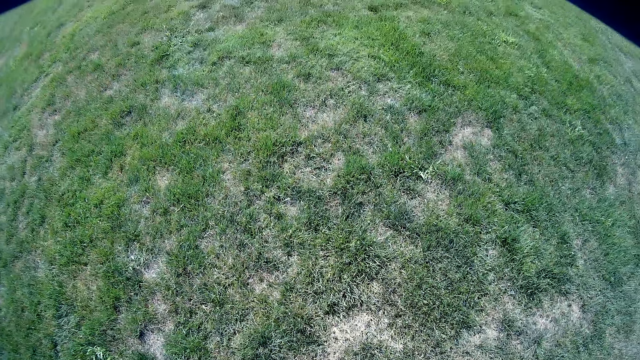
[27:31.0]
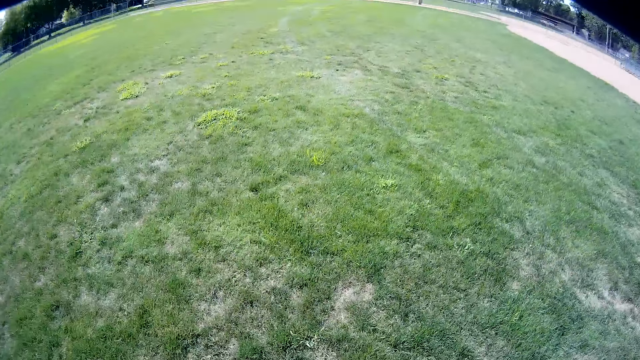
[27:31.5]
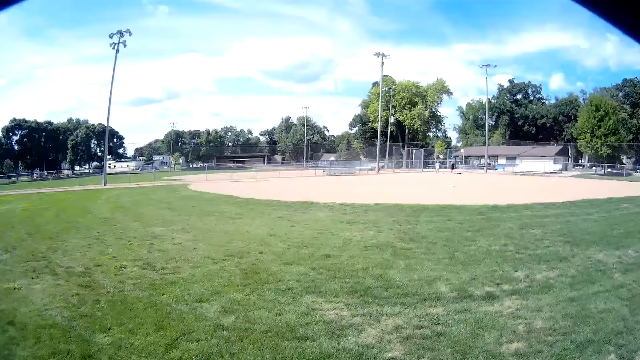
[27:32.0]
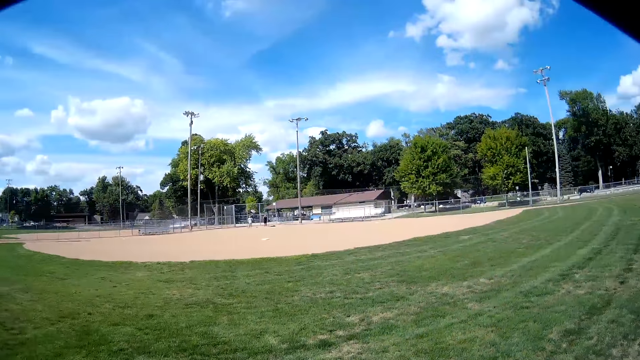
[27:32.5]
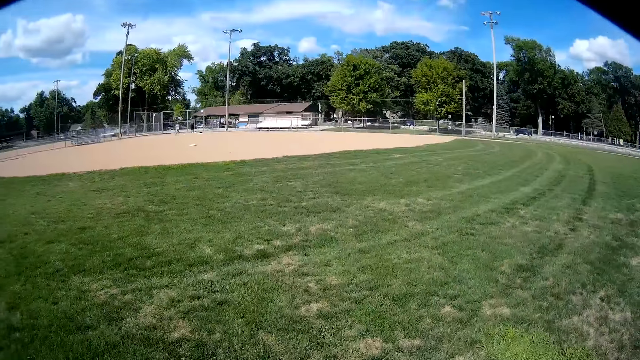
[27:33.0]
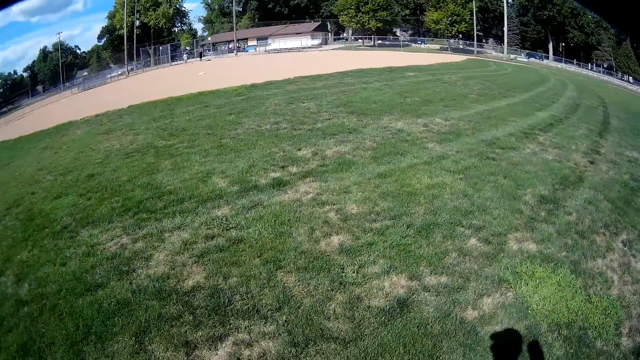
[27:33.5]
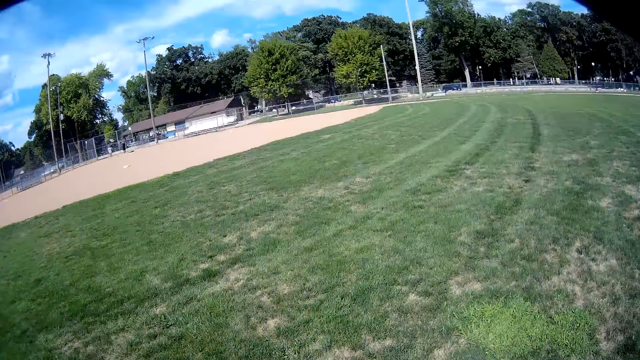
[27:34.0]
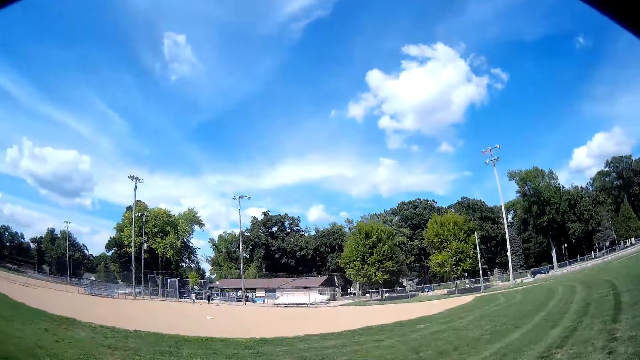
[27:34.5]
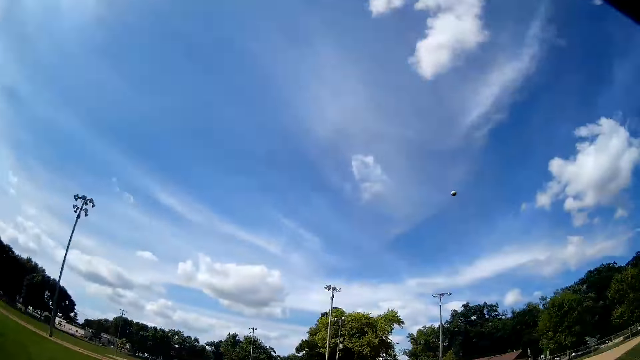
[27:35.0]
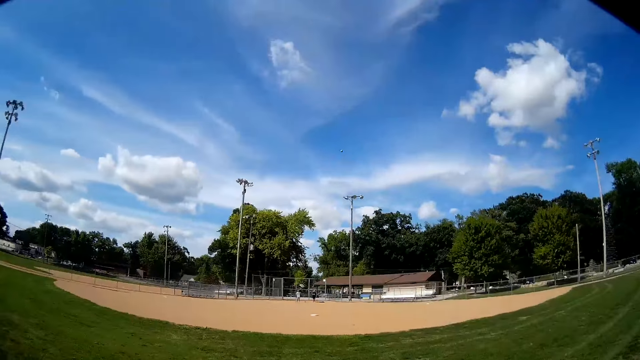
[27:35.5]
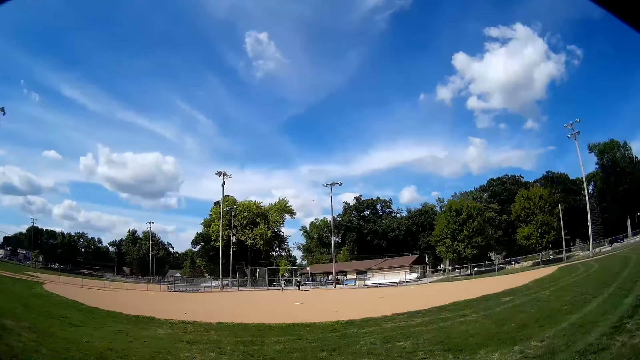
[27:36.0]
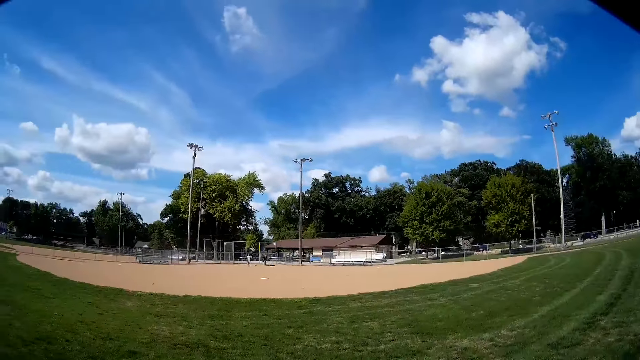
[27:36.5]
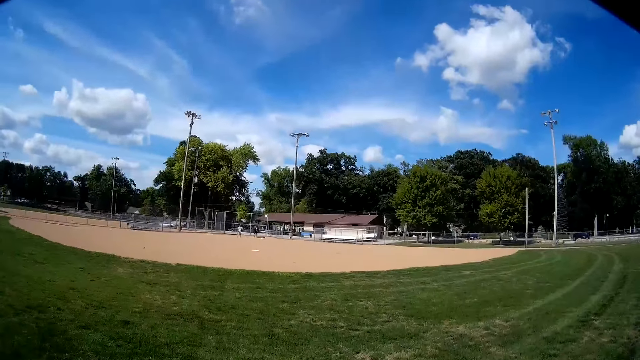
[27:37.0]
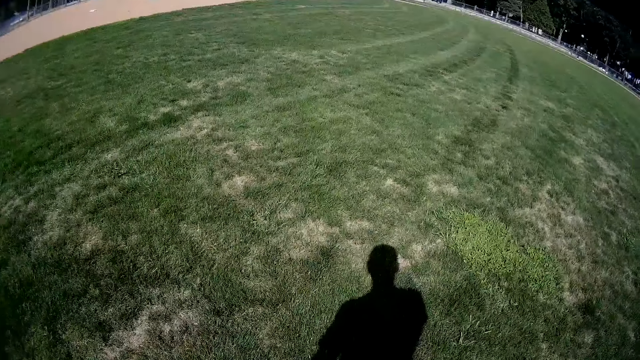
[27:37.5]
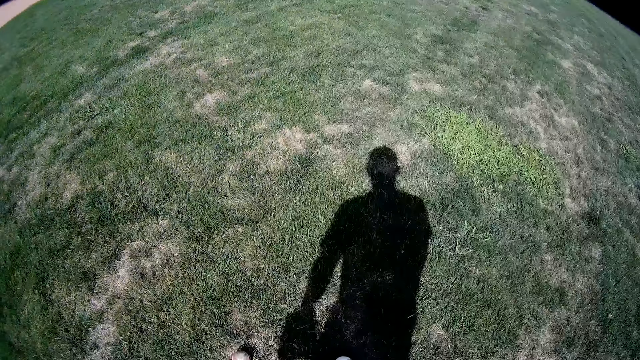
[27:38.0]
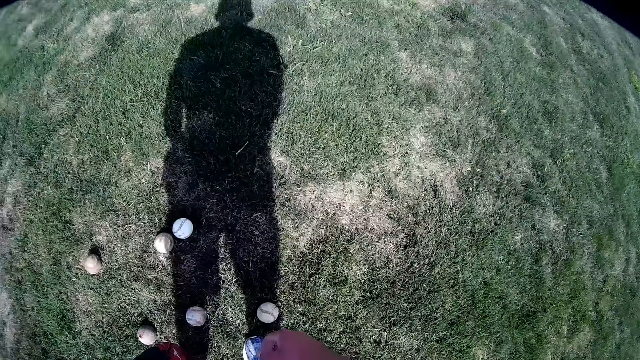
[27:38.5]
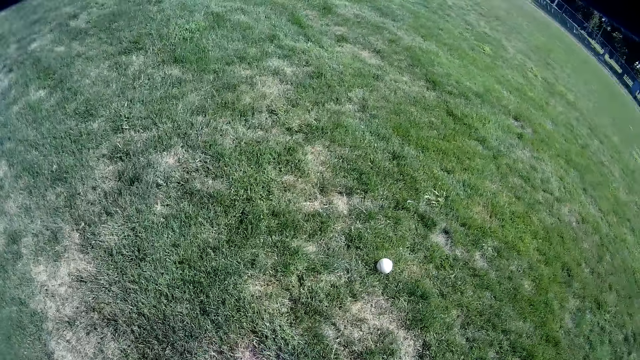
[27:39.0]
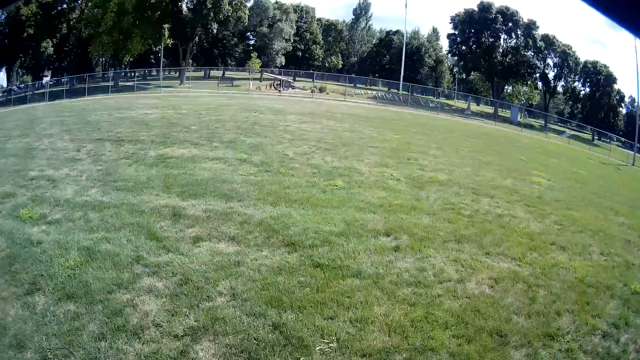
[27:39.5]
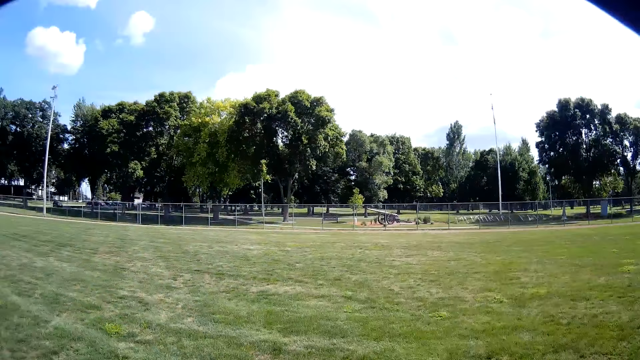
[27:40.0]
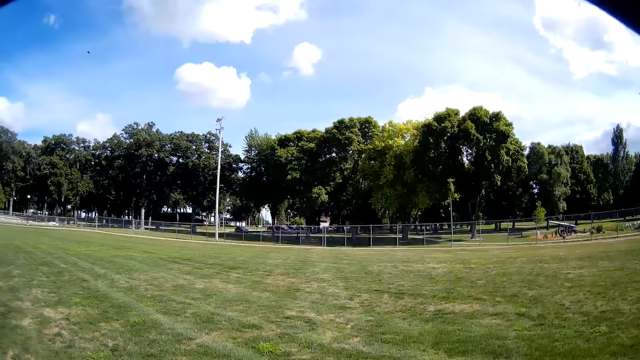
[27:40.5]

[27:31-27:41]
The camera wearer walks in the pitch. They throw one of the balls to a man. They look up in the sky. They look at the man and another man in the distance. They pick up another ball from the ground. They look at the balls on the ground.

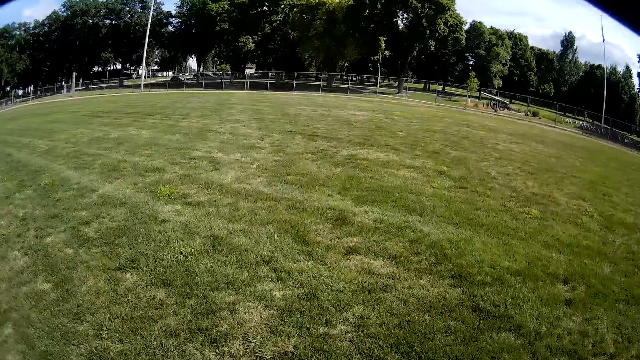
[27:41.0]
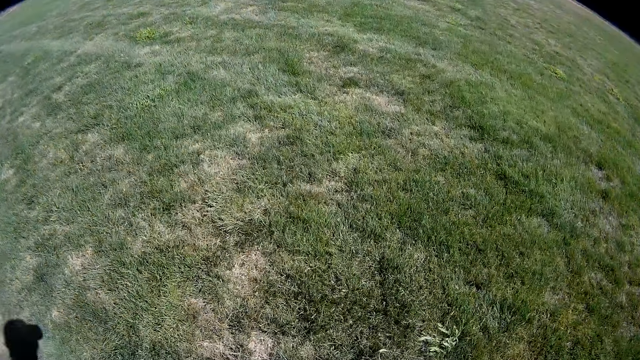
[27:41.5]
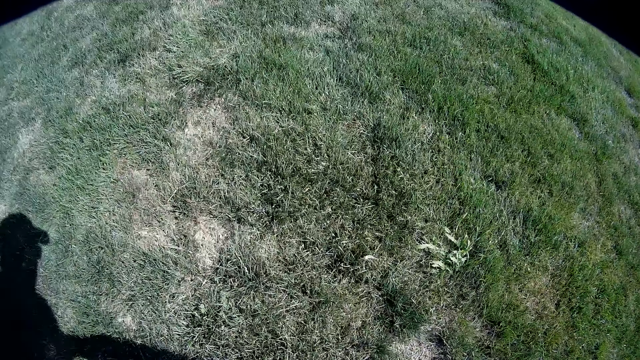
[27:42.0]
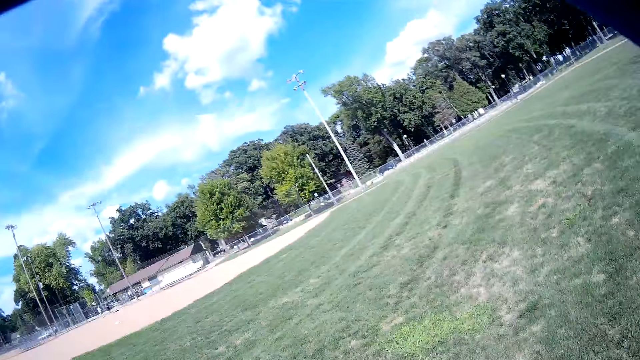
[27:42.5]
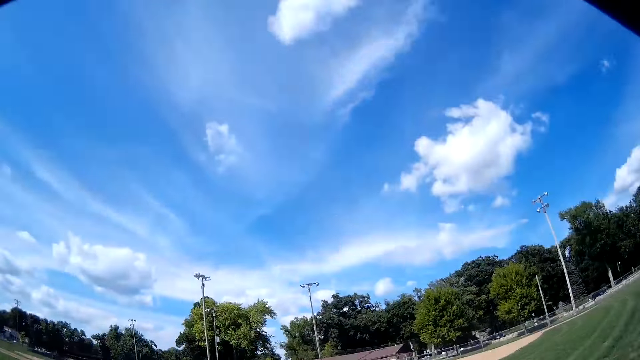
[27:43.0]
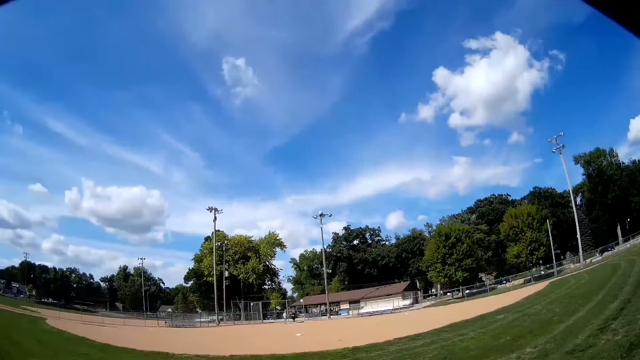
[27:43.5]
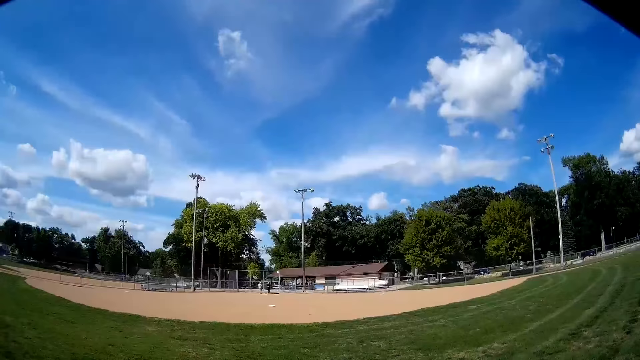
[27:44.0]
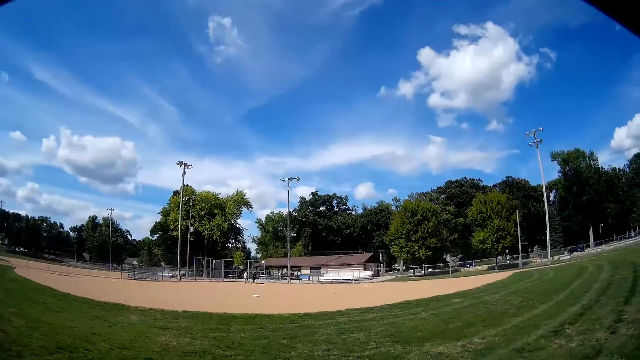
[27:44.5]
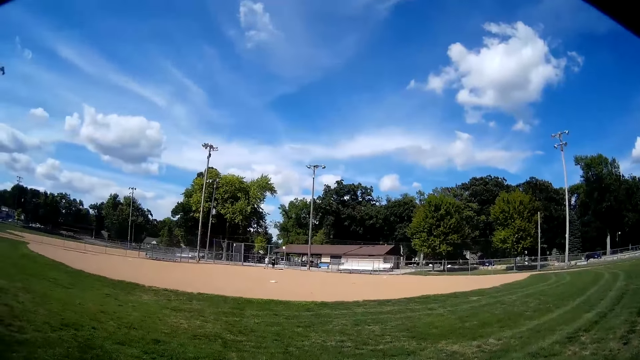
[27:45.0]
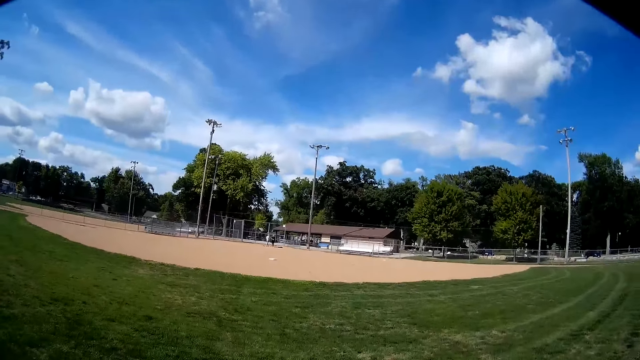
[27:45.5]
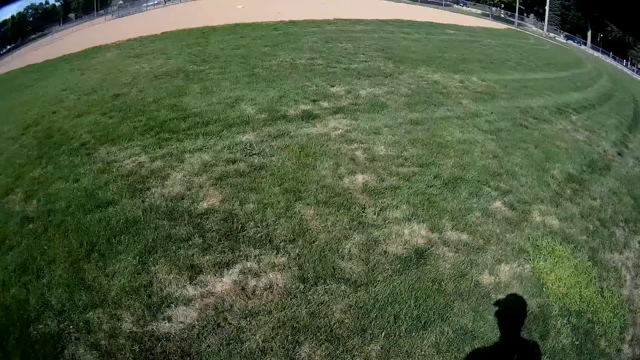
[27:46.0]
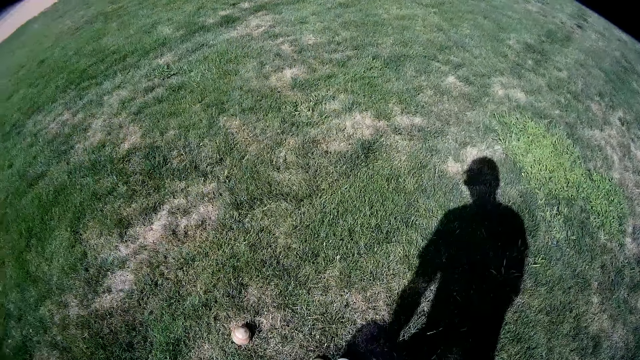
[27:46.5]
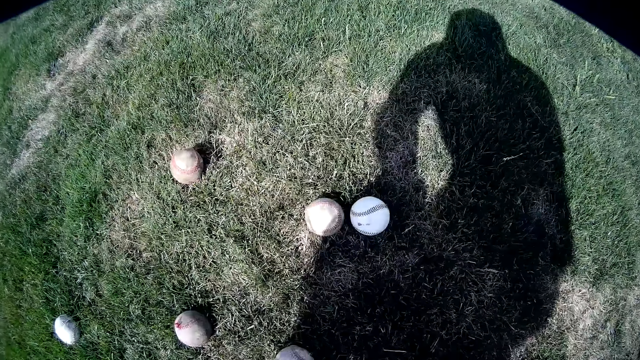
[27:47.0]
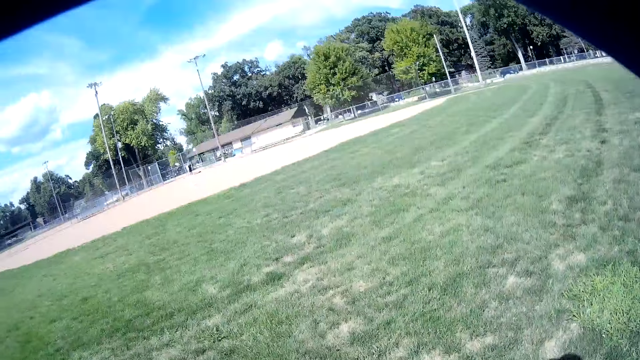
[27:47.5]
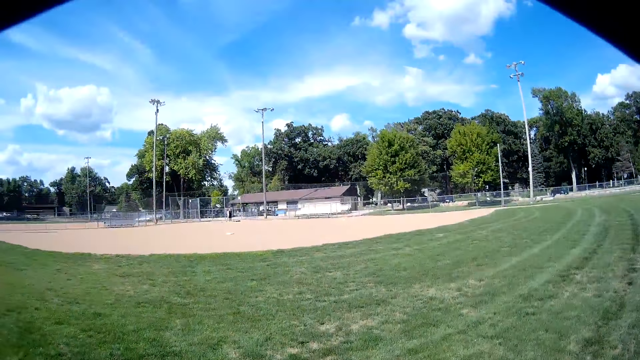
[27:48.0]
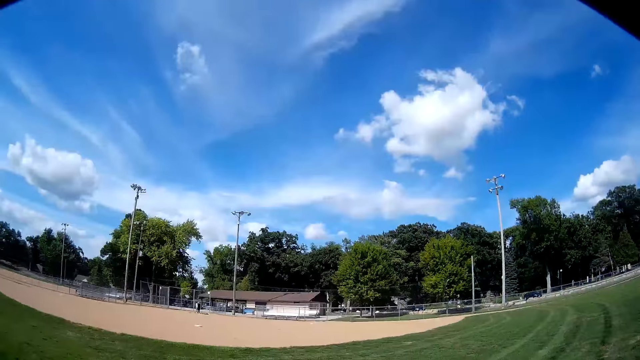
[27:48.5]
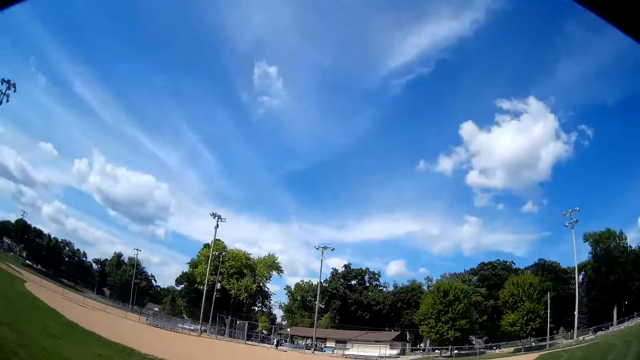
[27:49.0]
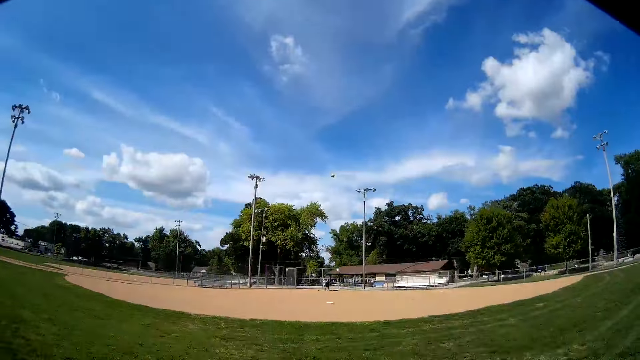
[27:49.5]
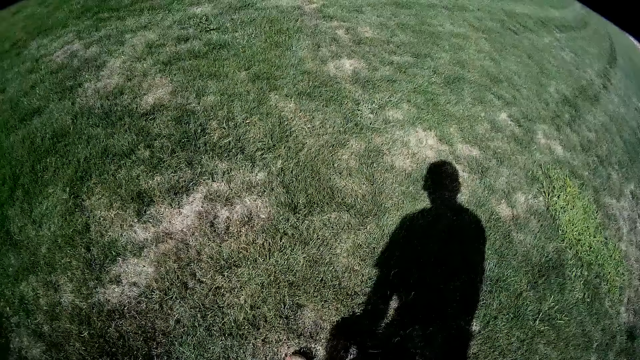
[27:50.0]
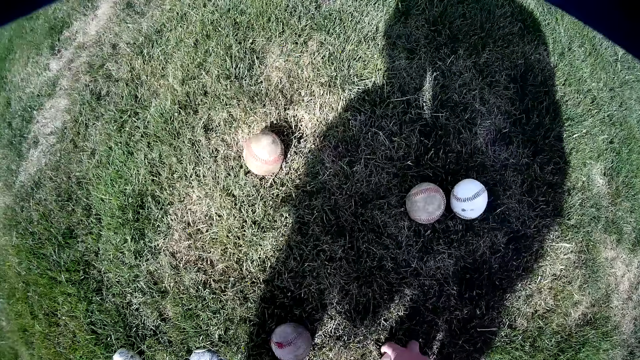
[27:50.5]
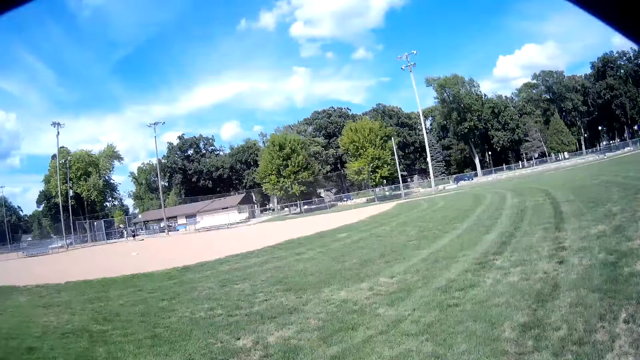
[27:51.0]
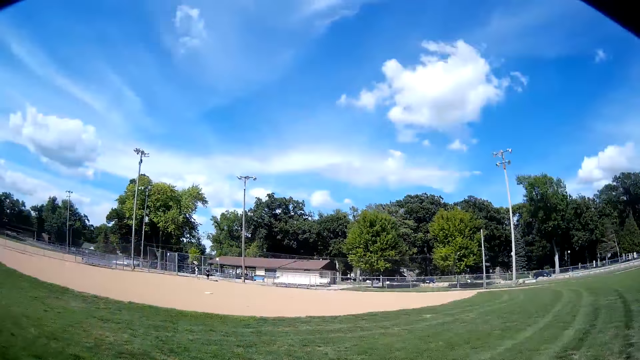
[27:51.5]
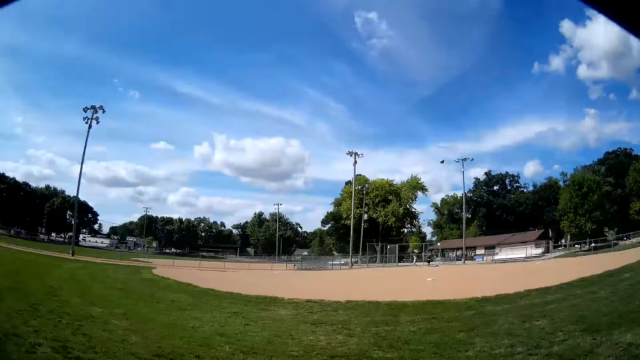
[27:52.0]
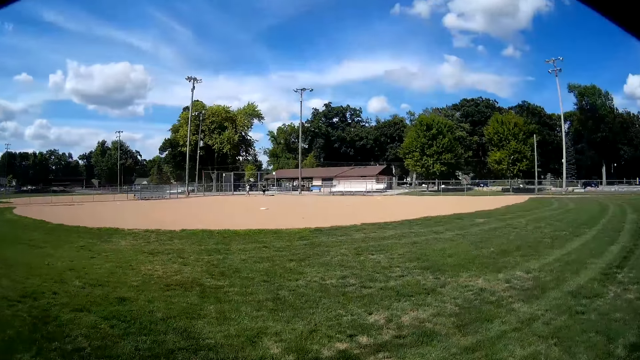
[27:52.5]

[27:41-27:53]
The camera wearer looks at trees. They bend to the ground. They throw another ball to the man. They pick up another ball from the ground. They look at the man and the other man in the distance. They throw another ball to the man. They pick up another ball from the ground. They throw another ball to the man.
